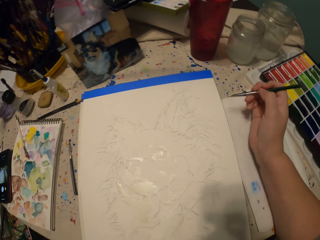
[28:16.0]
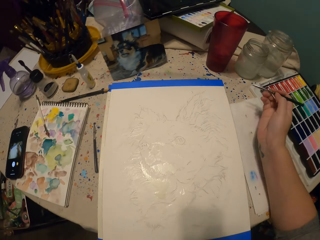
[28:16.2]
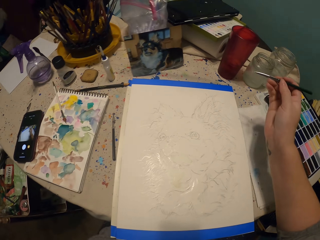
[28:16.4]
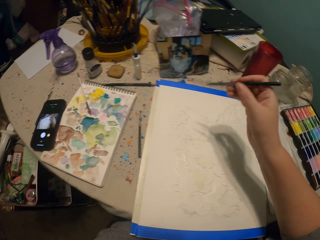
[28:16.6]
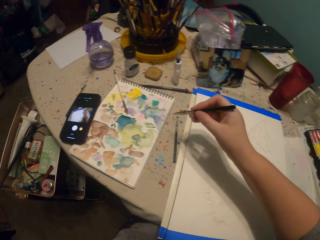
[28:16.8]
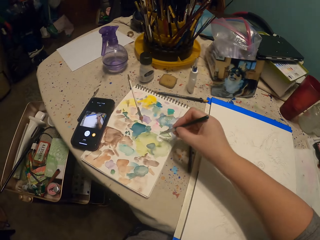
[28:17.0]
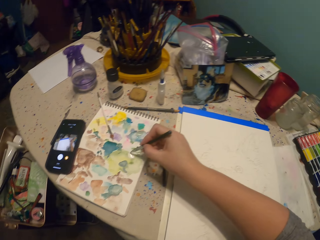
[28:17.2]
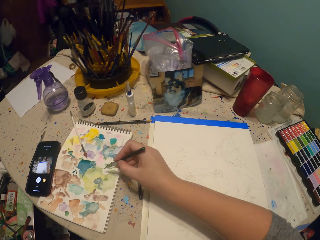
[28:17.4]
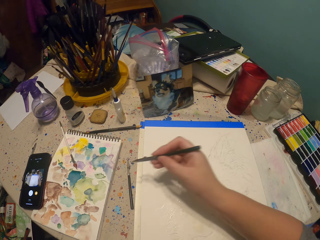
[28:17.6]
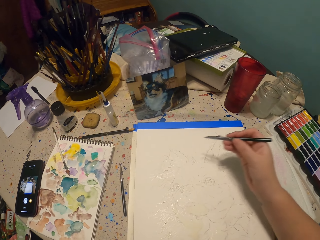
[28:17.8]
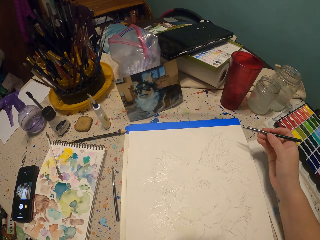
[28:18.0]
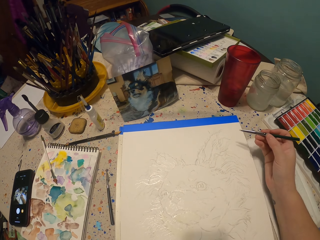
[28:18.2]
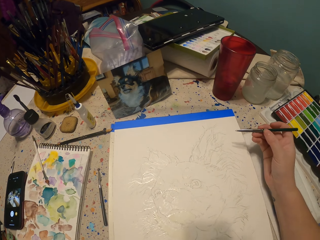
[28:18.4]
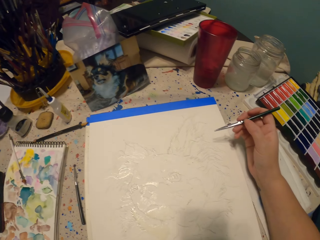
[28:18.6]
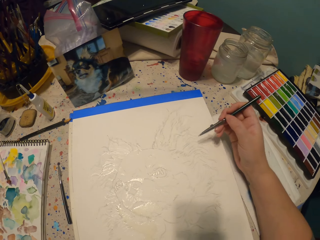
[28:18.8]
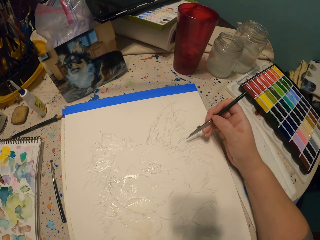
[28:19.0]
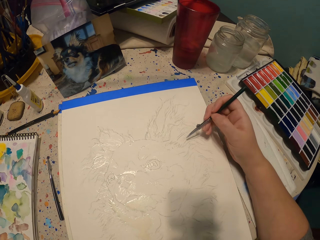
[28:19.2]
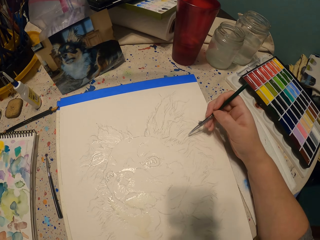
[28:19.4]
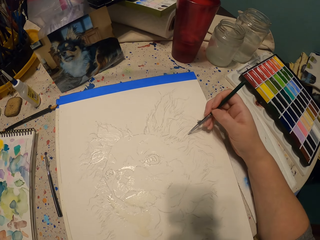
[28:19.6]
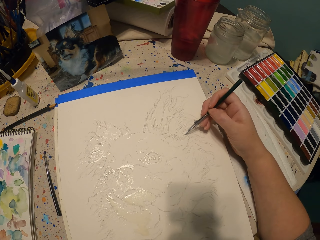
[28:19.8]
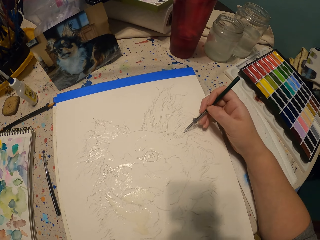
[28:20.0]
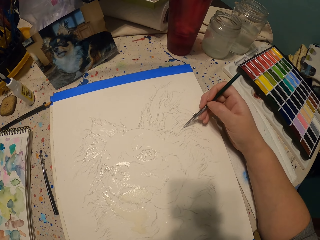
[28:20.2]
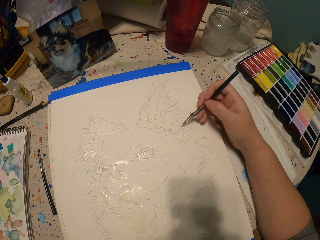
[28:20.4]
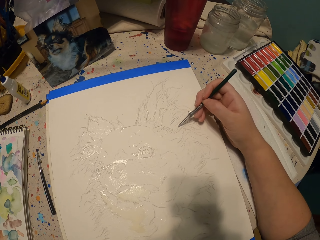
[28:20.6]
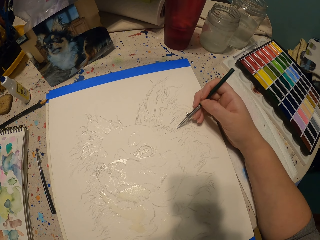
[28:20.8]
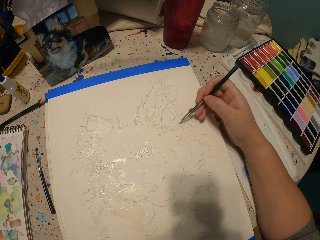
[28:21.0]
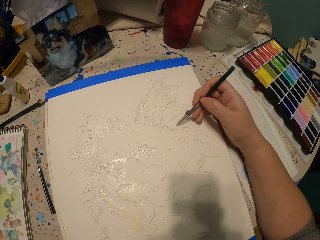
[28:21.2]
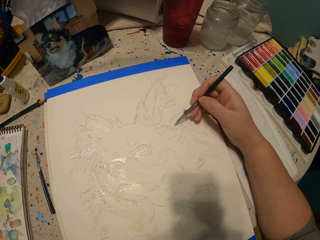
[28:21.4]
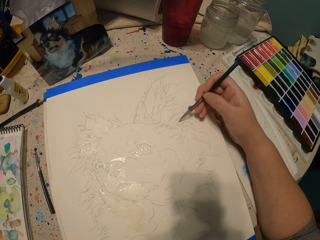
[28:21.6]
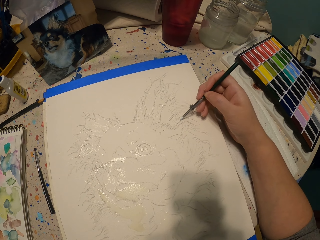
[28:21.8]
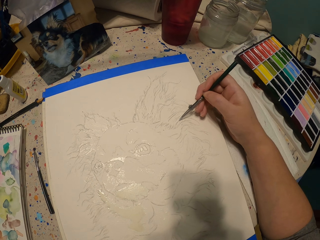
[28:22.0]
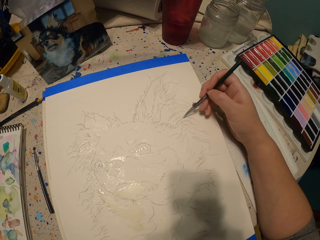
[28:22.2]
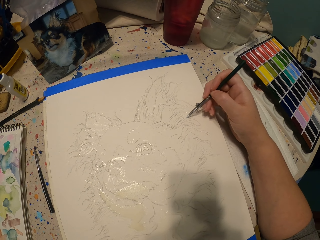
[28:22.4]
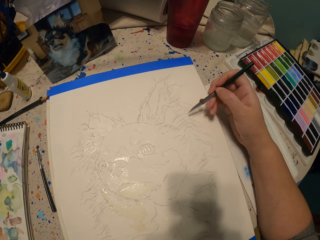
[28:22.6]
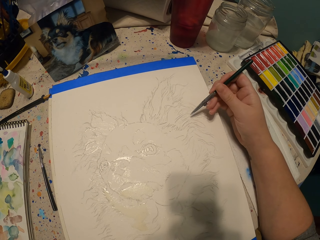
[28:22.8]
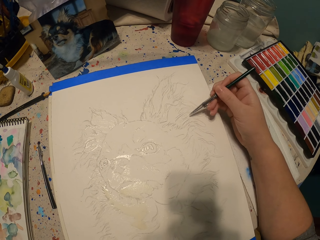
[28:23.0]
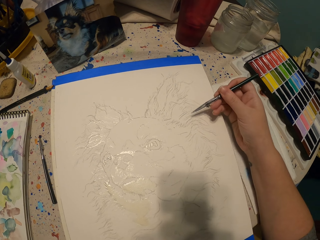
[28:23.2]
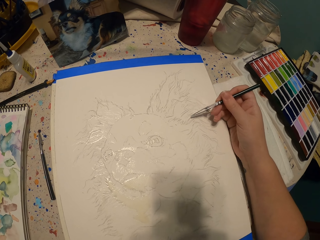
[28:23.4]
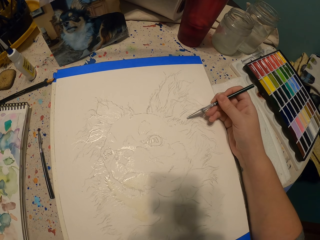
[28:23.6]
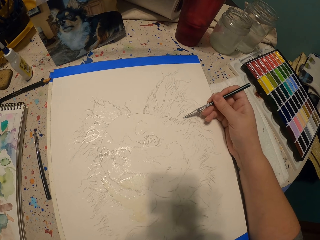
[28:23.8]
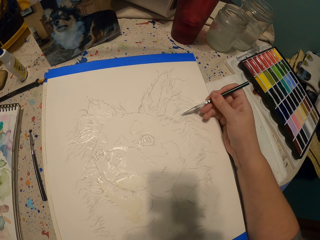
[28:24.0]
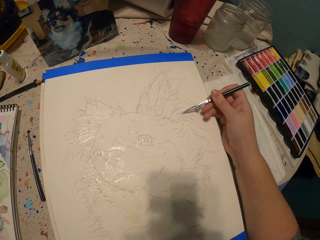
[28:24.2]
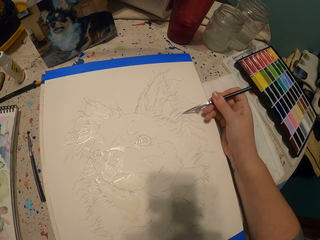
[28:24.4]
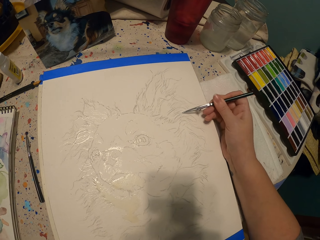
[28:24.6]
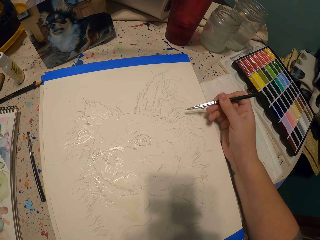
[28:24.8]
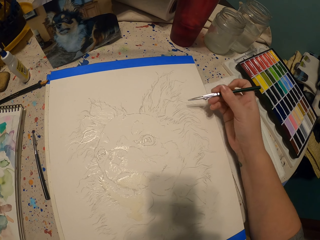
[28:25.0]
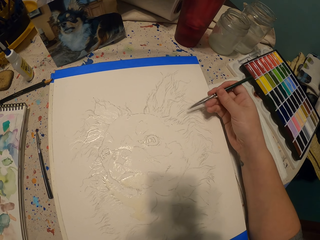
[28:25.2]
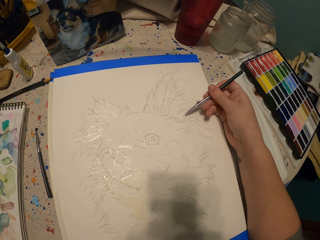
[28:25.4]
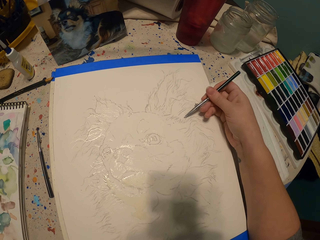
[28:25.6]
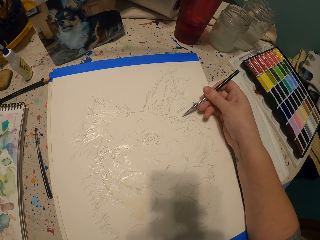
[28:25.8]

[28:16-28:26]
The camera wearer lifts a hand up. They pick up the paint with the brush. They sketch the picture.

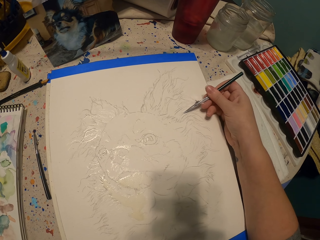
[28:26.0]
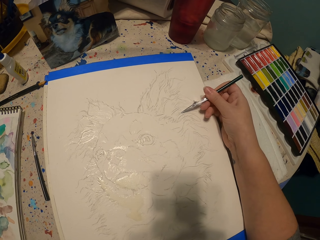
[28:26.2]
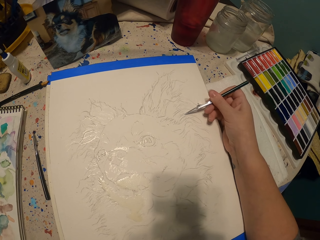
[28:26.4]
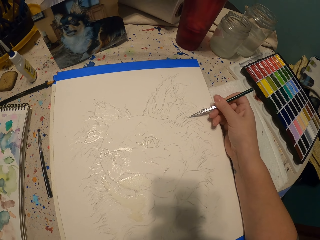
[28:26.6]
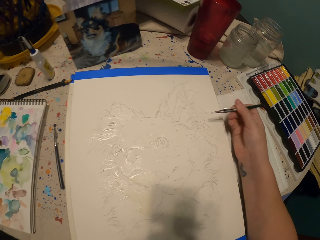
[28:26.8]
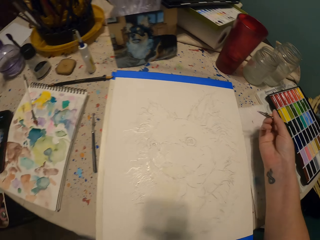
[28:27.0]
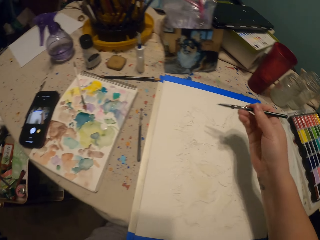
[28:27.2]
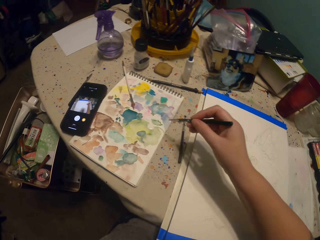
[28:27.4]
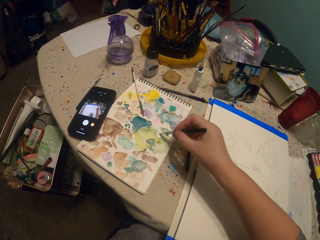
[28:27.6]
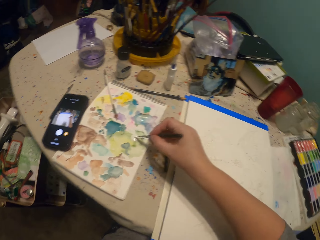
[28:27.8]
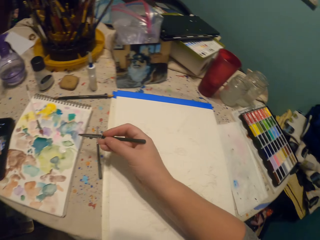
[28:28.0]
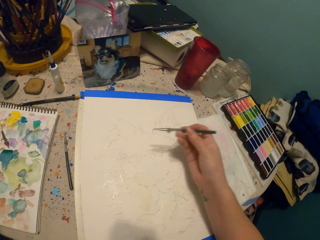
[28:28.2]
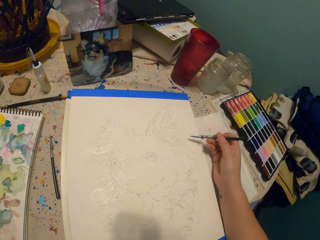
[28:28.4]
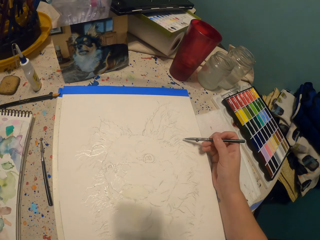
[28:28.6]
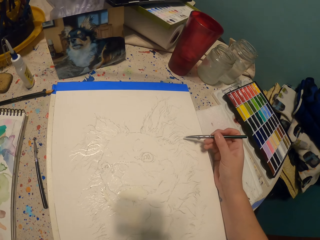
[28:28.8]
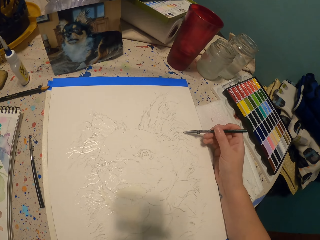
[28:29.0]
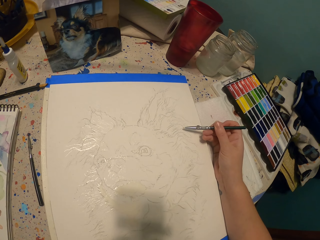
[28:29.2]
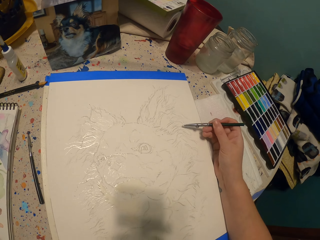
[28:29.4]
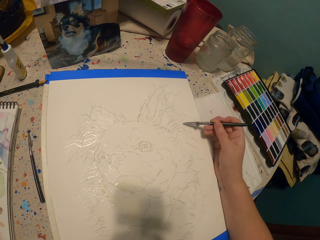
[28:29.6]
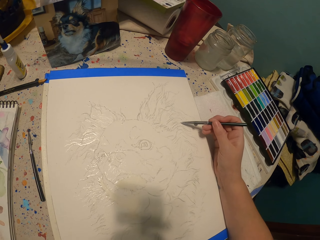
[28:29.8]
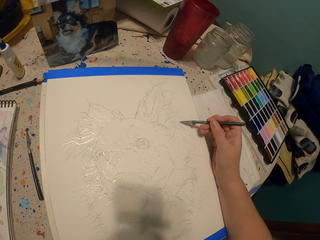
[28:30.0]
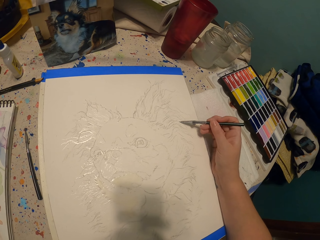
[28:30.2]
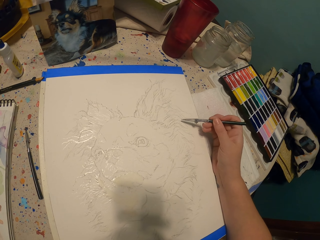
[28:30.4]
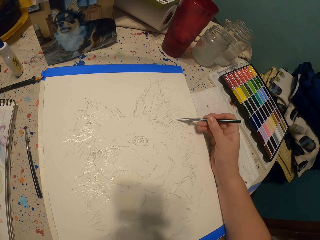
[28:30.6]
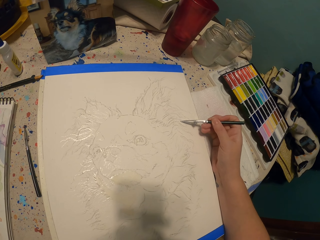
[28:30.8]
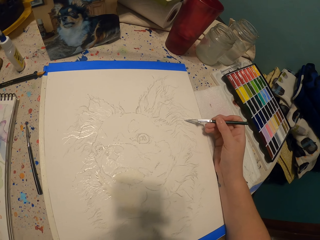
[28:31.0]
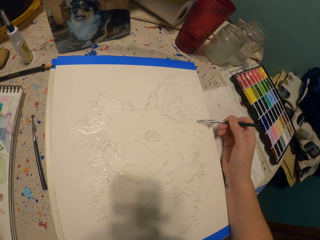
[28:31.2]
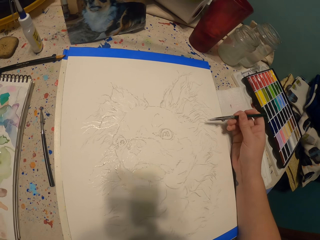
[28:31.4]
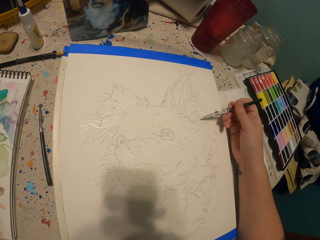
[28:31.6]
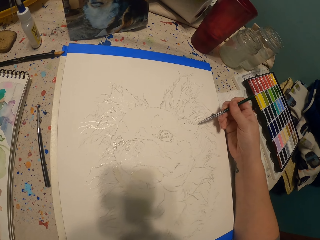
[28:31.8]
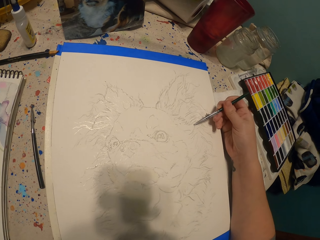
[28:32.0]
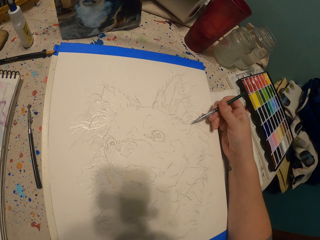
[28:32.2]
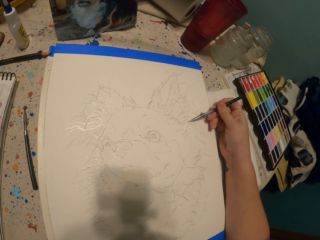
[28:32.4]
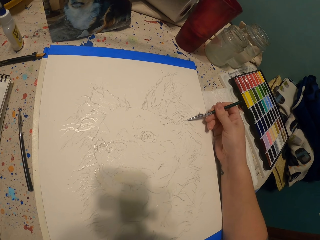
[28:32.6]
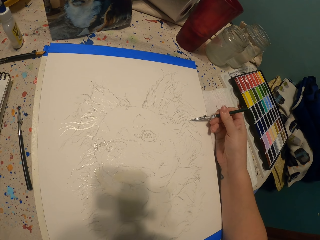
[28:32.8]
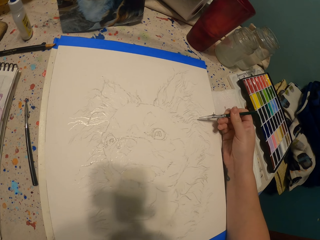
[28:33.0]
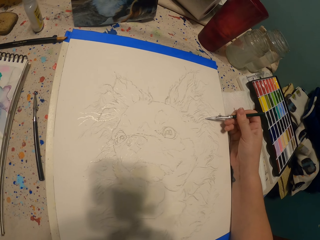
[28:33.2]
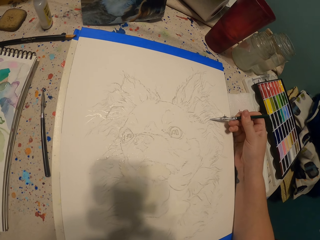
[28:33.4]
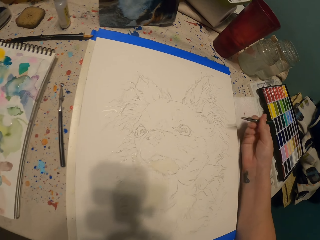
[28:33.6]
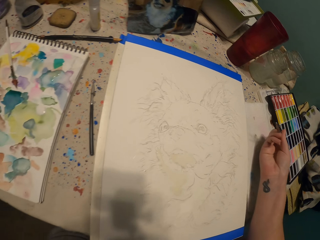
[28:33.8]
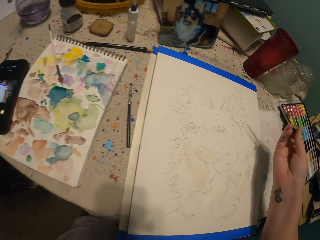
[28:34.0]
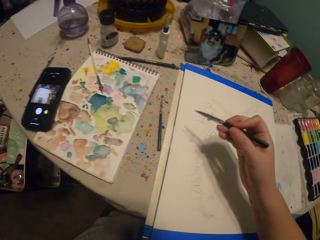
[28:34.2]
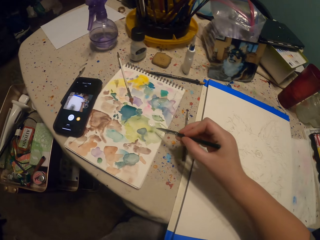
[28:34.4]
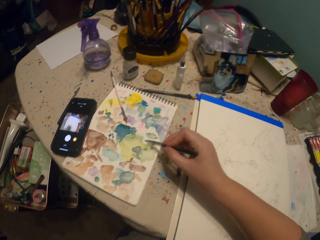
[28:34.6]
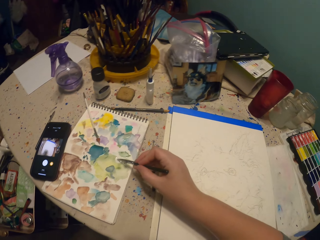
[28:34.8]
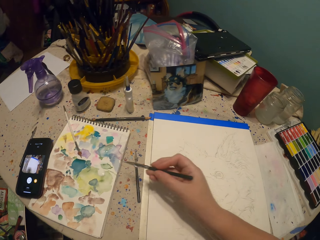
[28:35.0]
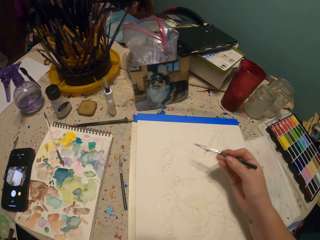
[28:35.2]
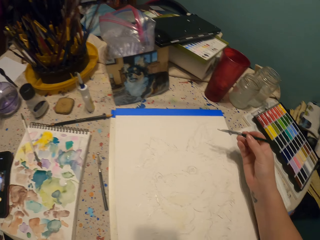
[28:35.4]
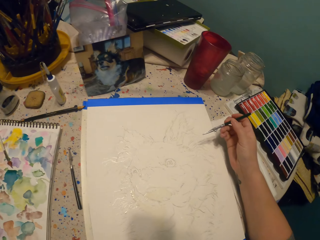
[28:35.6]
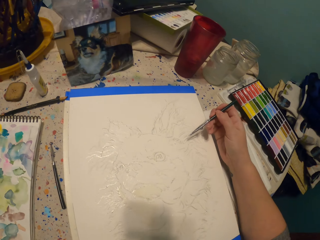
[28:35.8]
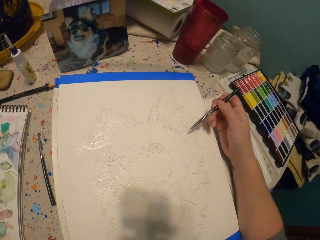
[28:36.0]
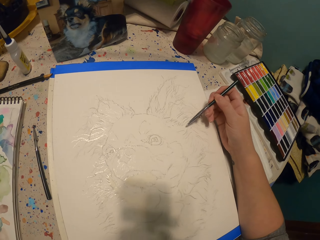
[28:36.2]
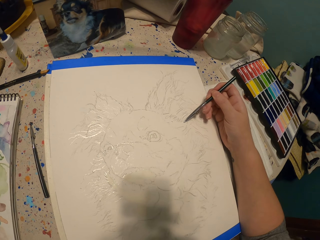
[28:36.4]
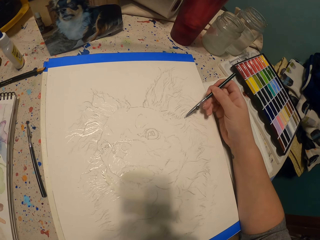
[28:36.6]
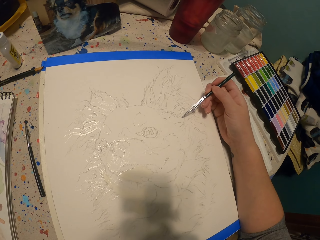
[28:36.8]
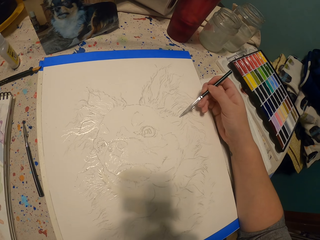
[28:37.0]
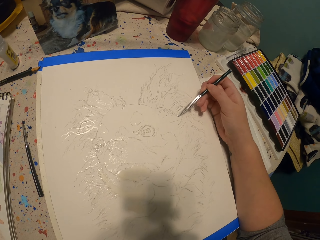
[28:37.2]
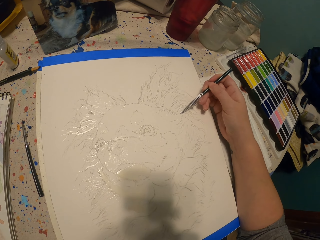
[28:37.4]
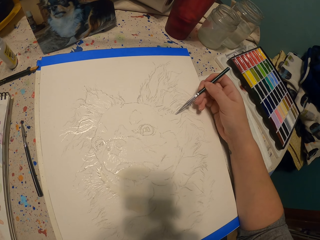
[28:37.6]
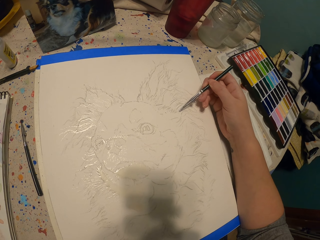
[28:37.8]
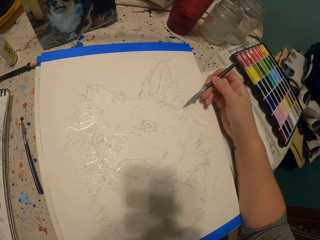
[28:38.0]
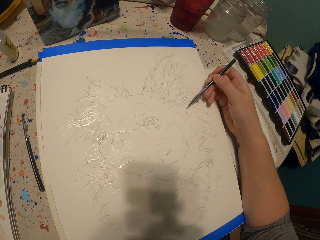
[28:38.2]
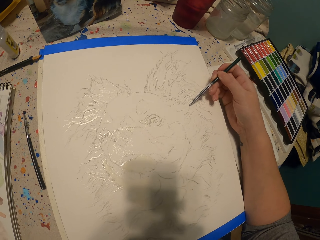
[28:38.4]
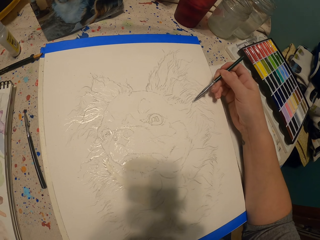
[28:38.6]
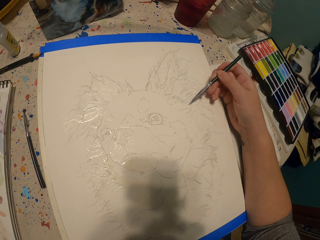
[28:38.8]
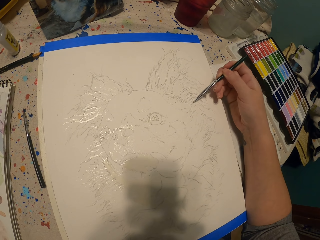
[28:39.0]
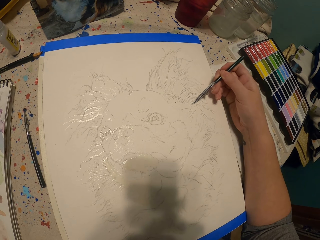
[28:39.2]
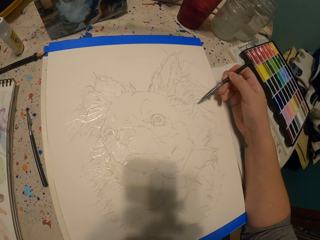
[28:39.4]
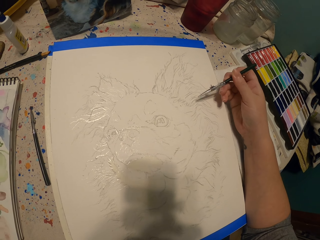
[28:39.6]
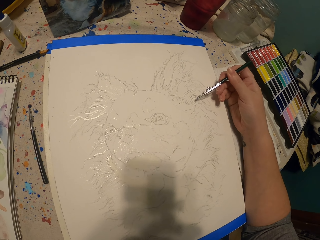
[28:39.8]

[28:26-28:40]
The camera wearer lifts a hand up. They pick up the paint with the brush. They sketch the picture. They lift the hand up. They pick up the paint with the brush. They sketch the picture.
